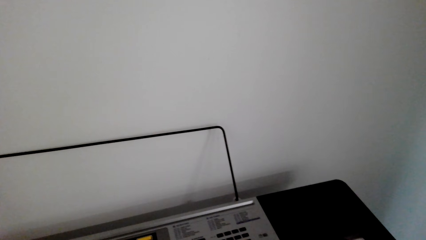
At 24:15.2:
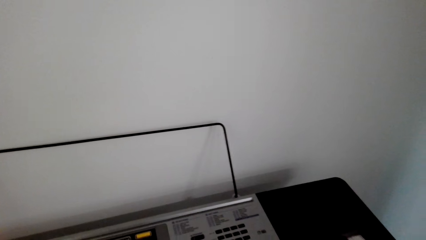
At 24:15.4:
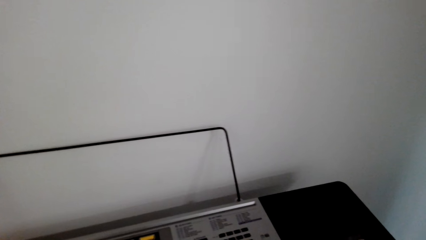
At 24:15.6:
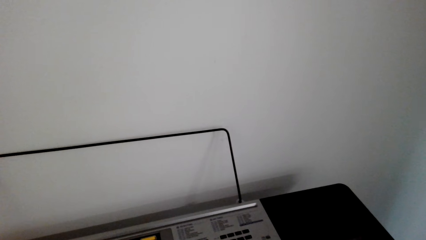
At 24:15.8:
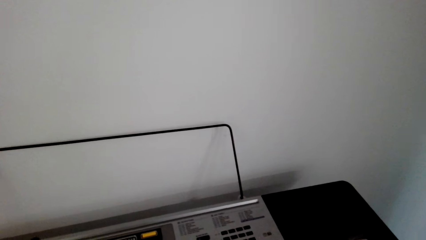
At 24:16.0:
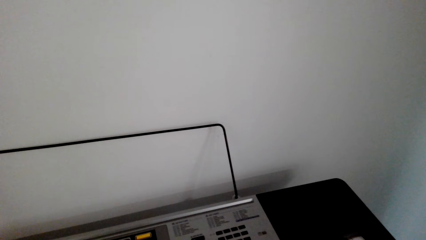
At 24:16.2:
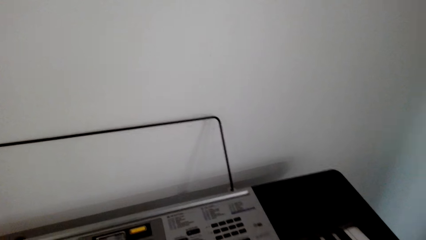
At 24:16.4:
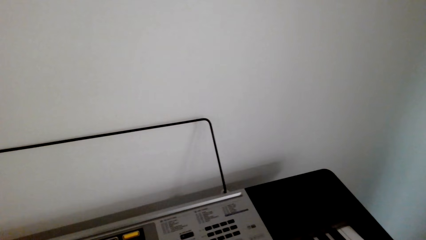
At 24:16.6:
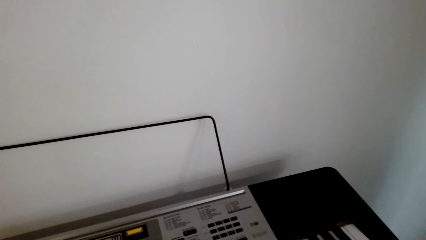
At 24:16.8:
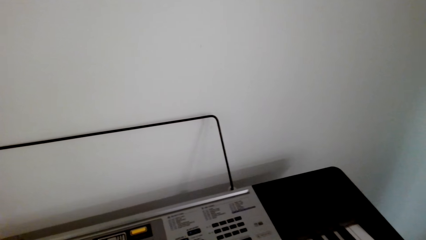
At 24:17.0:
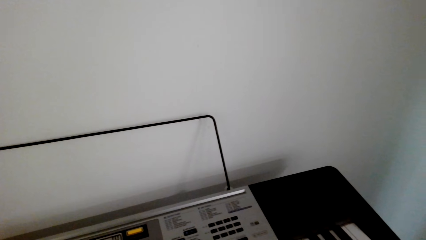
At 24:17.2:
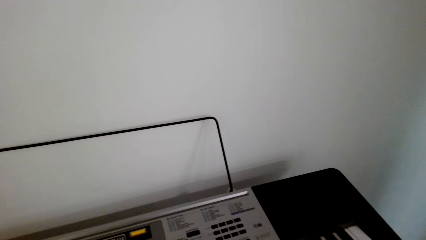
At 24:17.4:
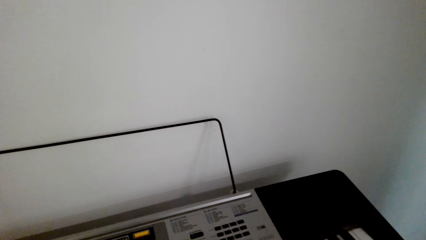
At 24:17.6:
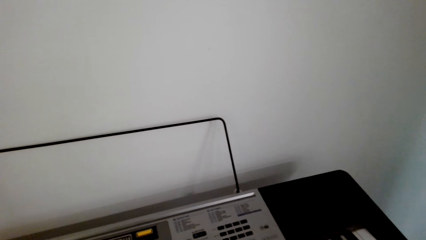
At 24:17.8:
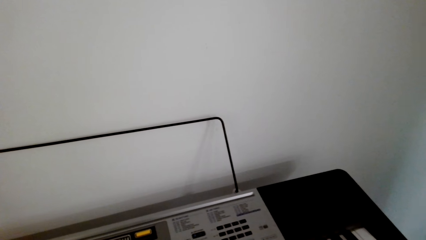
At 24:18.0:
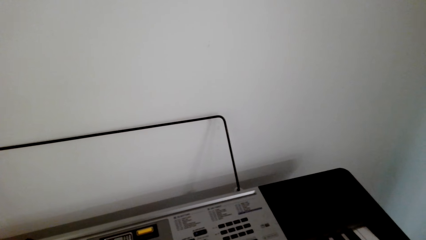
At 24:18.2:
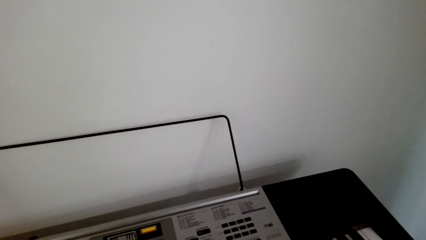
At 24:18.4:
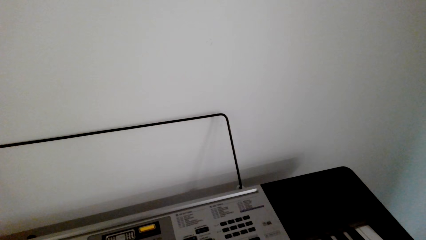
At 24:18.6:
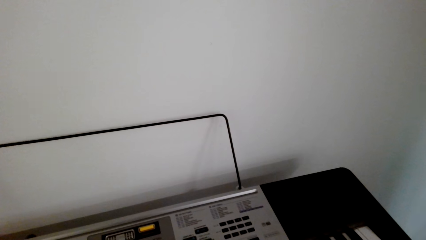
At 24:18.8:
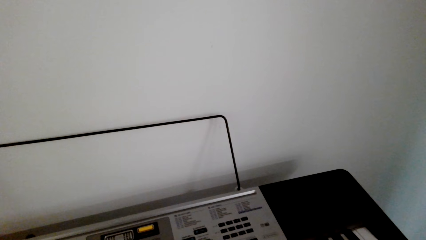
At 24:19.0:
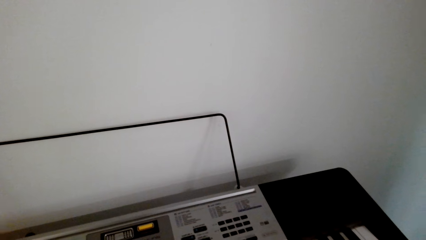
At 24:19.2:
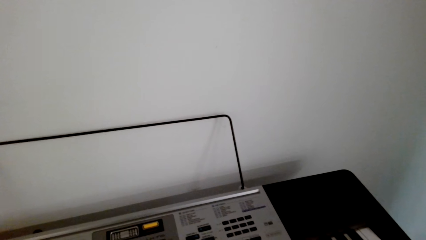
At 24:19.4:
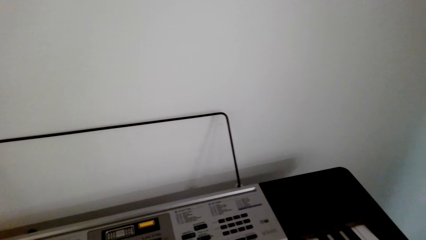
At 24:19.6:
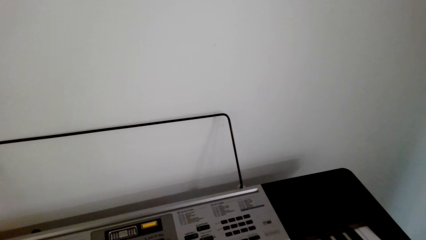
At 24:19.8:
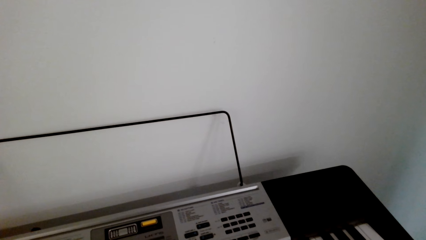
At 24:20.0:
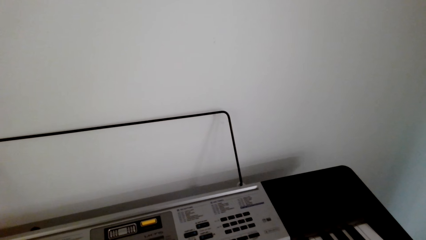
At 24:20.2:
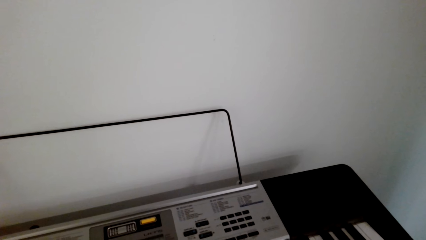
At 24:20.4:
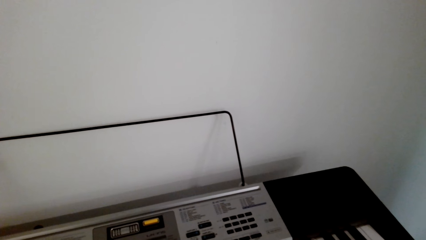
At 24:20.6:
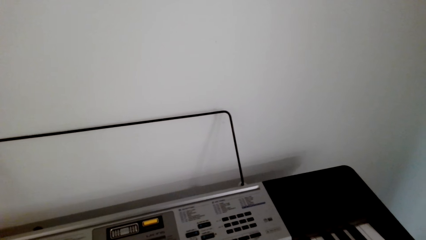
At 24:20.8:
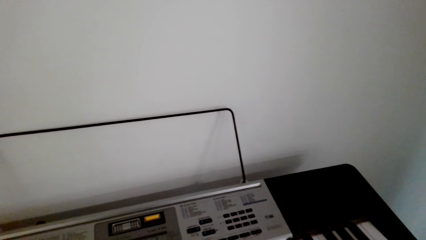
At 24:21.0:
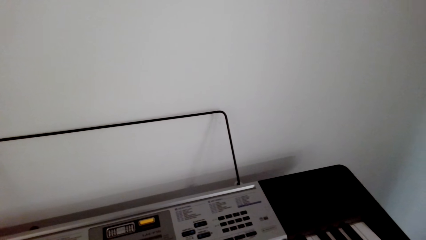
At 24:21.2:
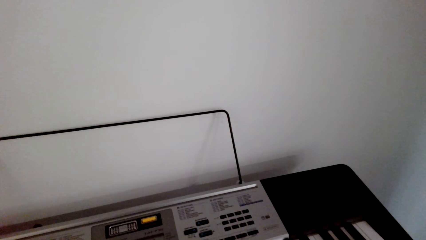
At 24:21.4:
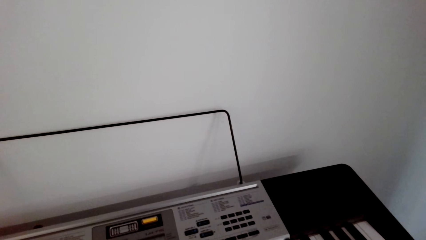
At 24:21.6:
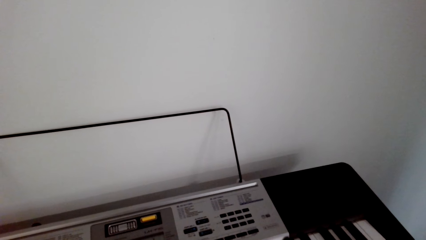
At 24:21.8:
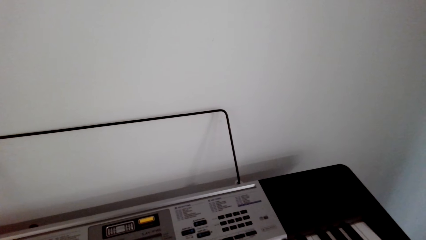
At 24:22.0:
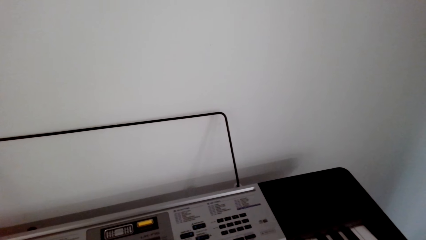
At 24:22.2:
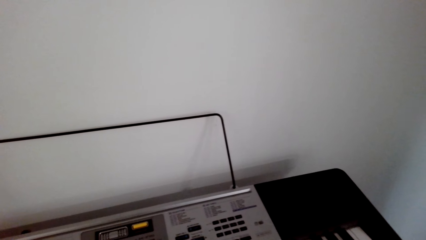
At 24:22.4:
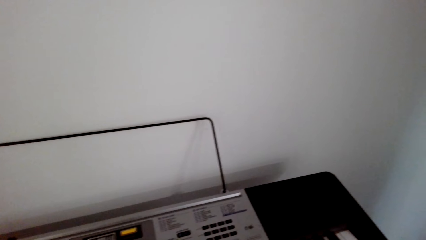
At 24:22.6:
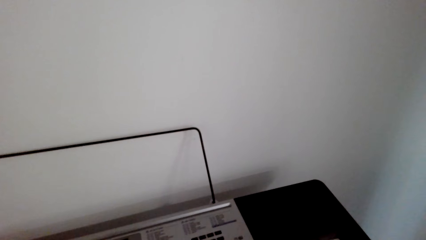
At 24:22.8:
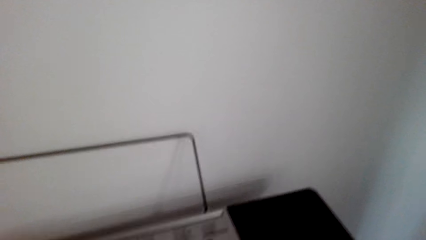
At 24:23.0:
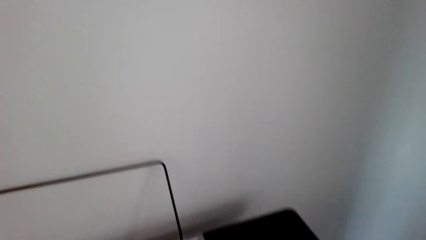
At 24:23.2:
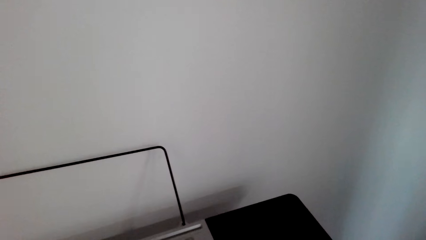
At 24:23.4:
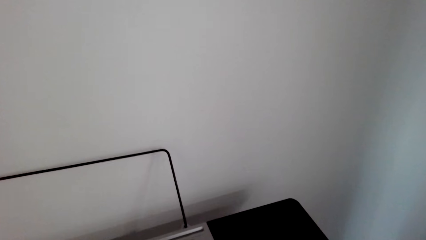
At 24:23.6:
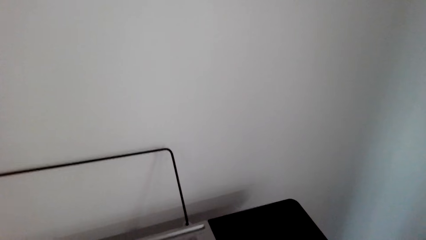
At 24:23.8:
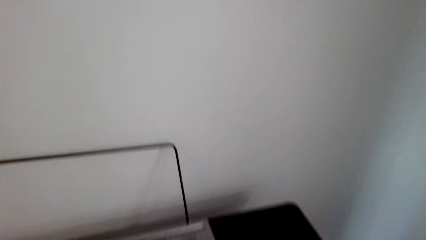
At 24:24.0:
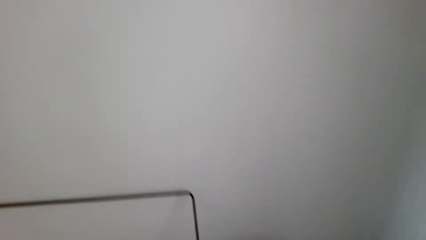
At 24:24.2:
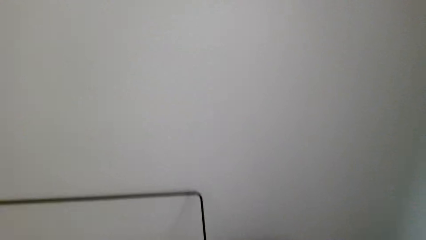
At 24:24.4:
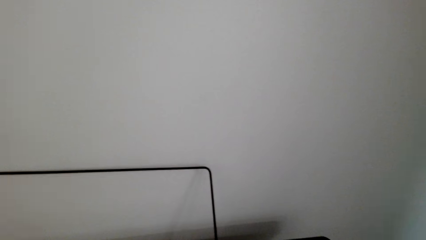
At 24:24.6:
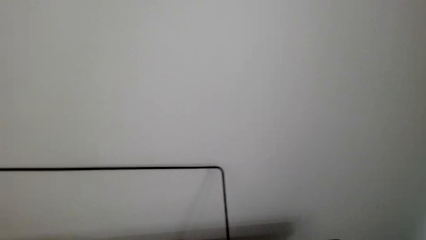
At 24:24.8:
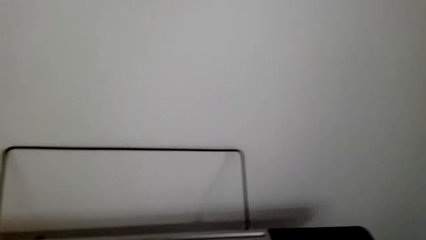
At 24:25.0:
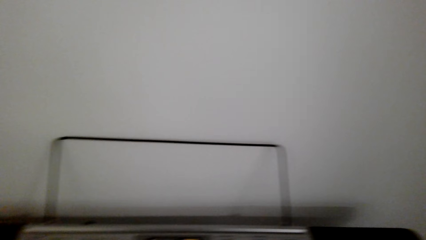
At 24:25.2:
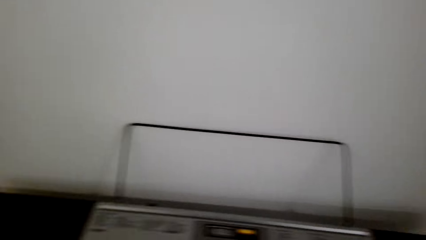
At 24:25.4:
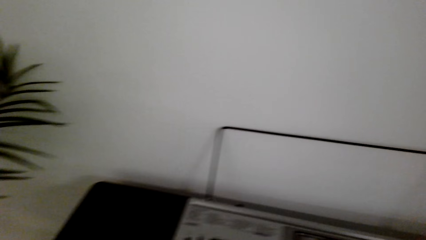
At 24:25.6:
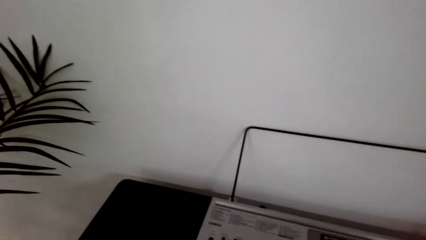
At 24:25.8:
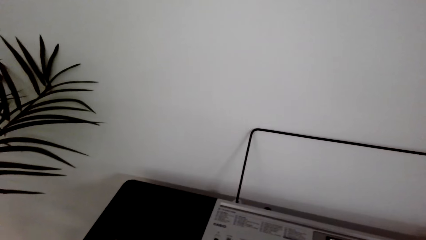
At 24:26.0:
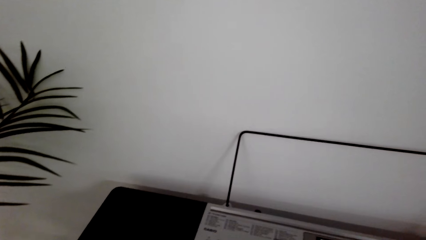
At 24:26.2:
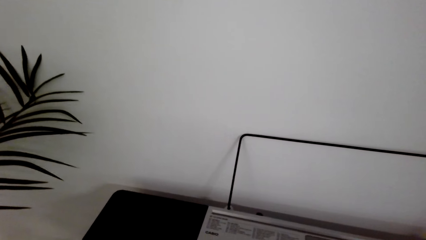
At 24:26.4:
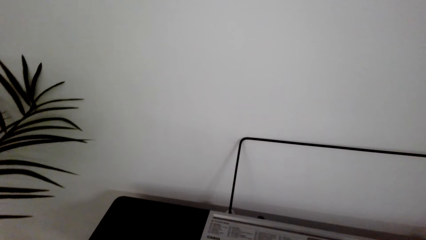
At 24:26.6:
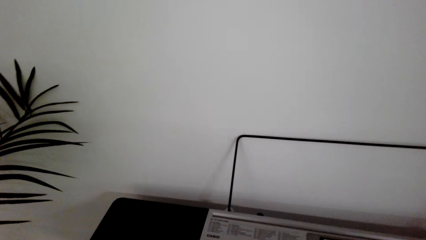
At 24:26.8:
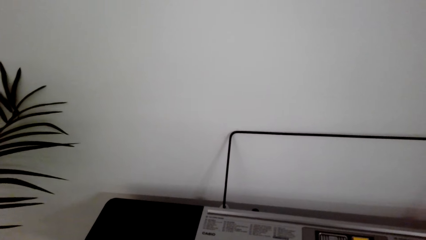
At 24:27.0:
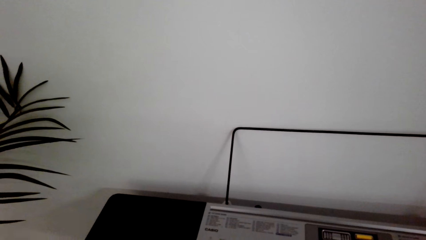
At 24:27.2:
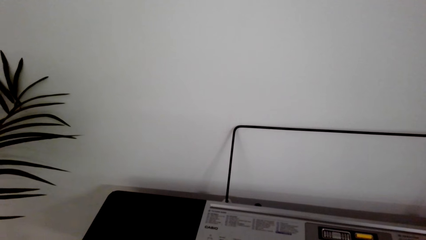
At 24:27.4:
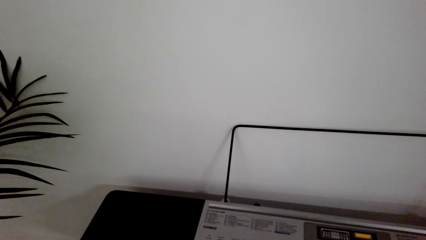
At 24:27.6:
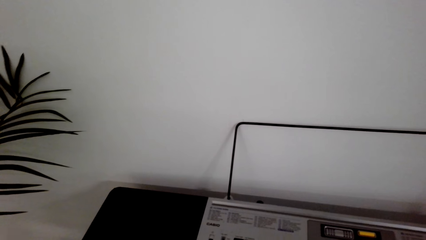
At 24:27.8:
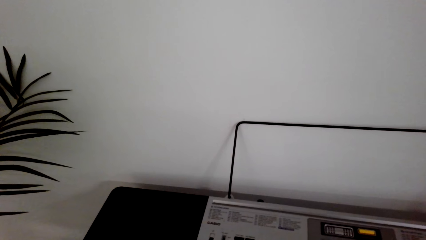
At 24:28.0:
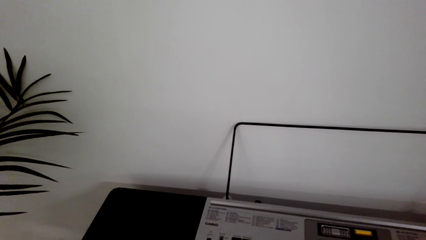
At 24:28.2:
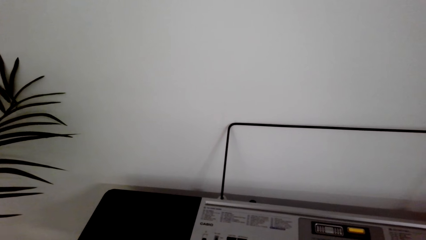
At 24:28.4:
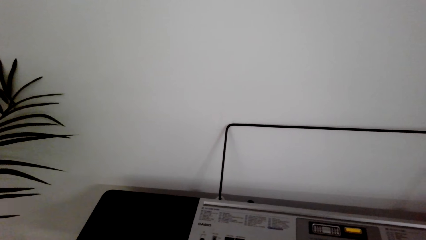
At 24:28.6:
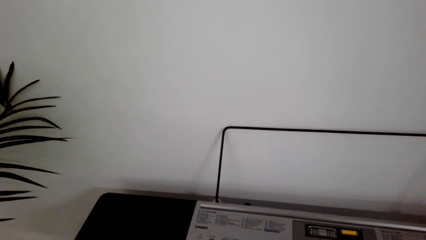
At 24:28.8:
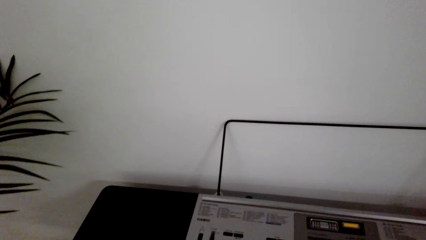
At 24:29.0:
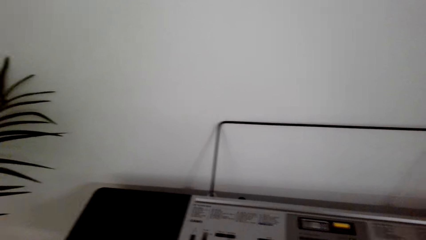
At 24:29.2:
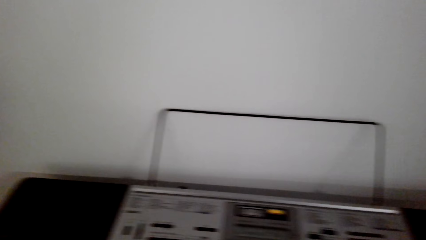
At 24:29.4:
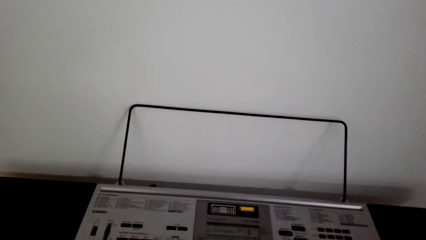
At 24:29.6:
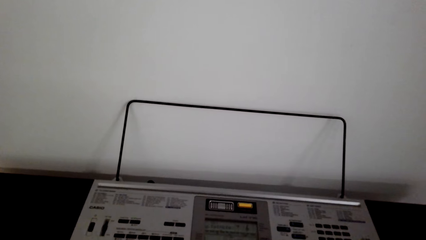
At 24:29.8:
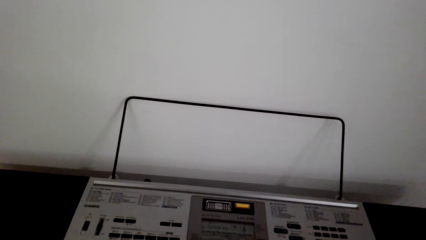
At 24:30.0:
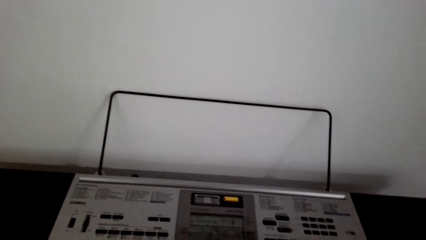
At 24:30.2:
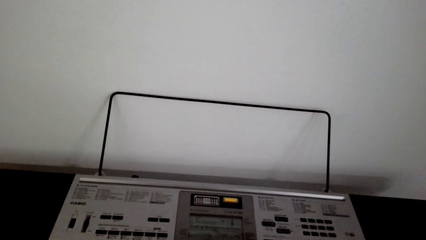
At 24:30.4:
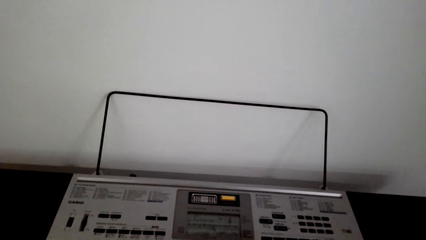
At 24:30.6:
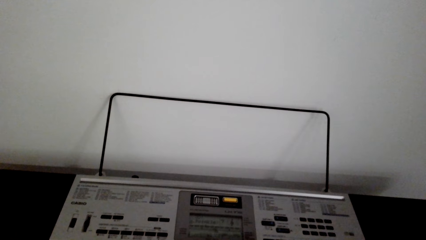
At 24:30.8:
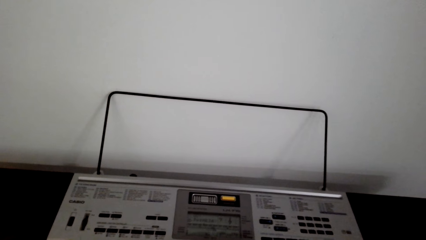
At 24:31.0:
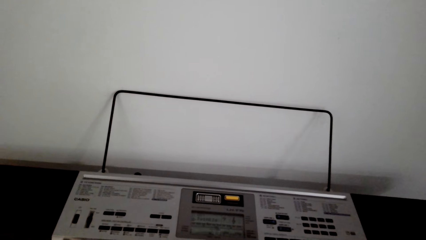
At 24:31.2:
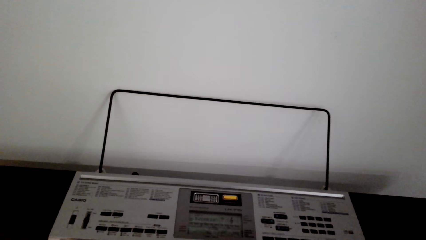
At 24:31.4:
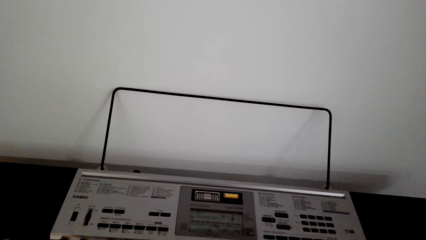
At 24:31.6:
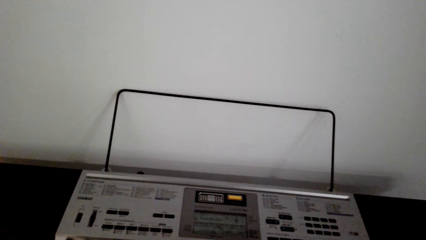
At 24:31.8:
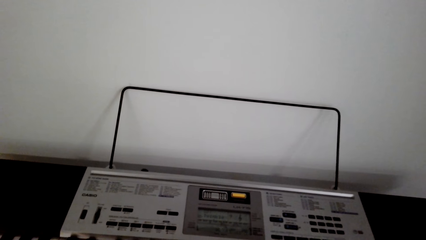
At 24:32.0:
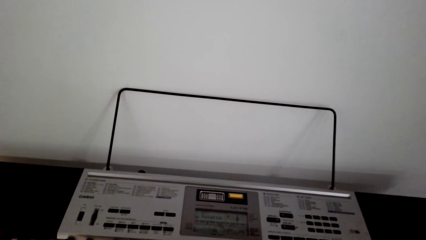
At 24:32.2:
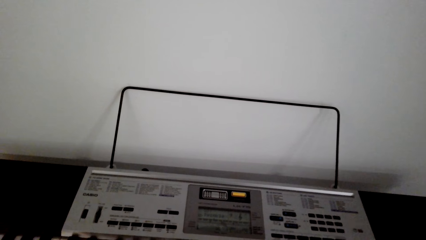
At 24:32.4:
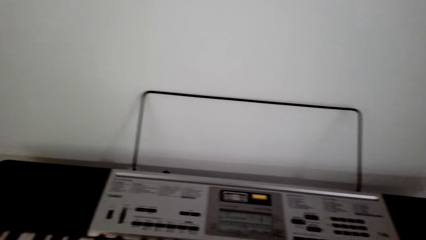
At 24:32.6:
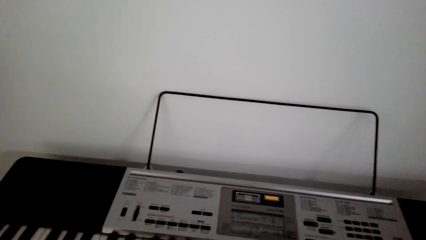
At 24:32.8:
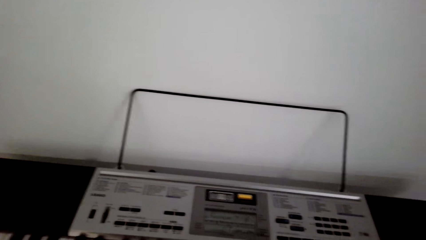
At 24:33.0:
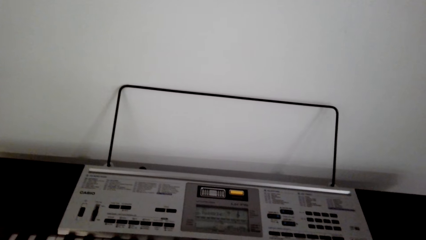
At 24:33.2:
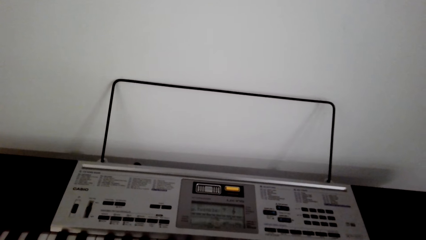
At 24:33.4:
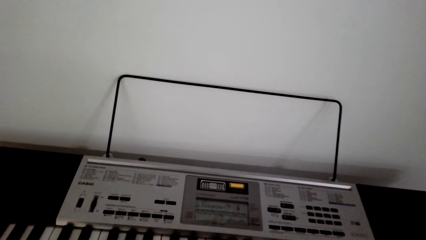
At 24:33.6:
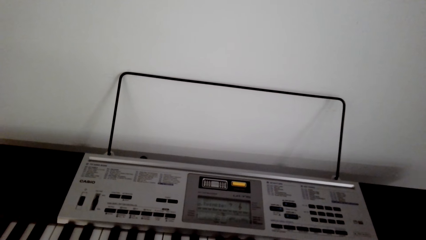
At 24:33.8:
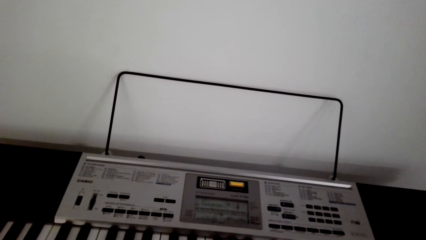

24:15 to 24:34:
The camera wearer looks around. They look around again.
